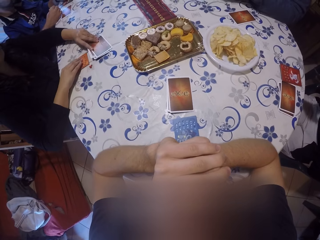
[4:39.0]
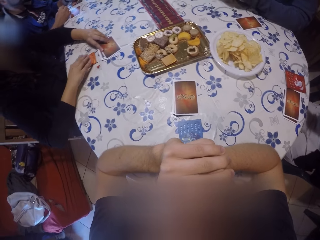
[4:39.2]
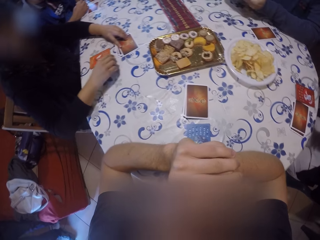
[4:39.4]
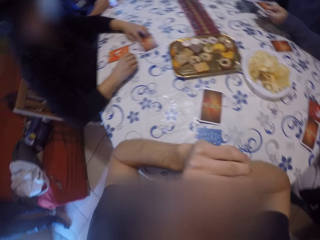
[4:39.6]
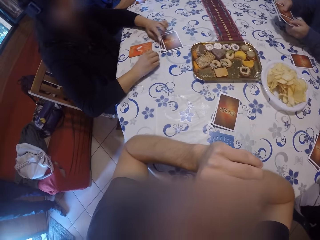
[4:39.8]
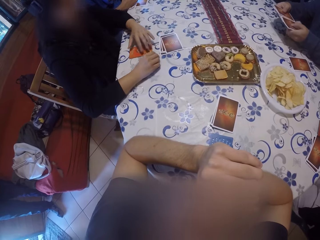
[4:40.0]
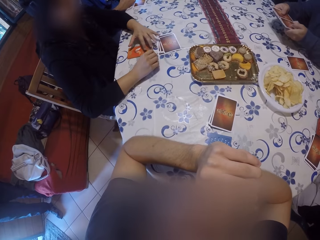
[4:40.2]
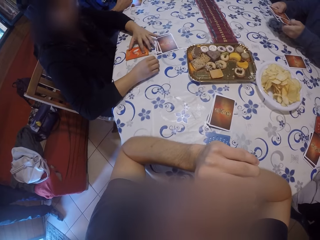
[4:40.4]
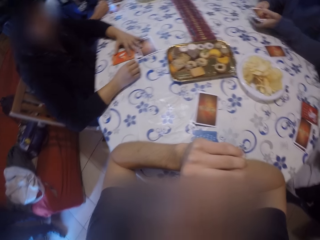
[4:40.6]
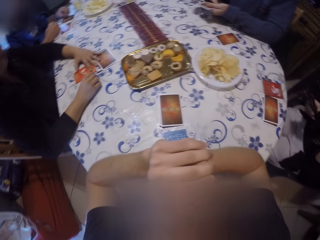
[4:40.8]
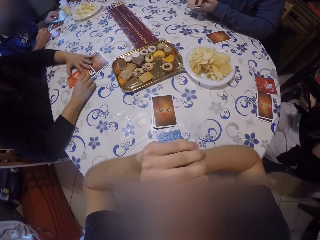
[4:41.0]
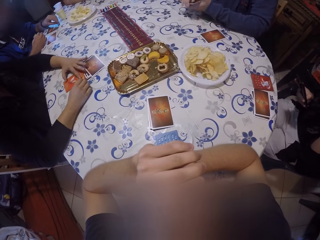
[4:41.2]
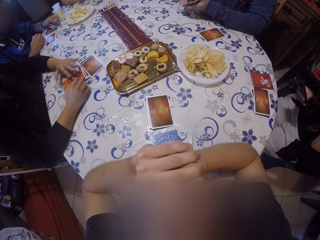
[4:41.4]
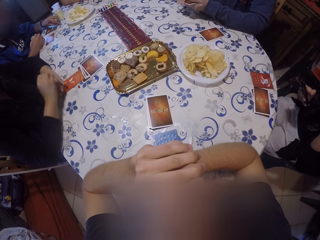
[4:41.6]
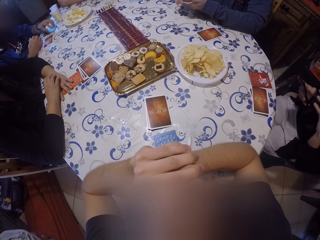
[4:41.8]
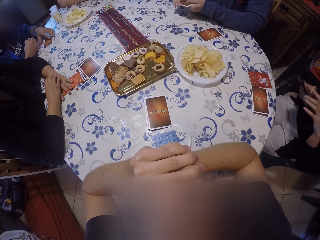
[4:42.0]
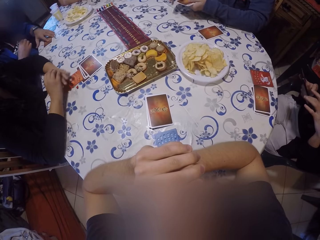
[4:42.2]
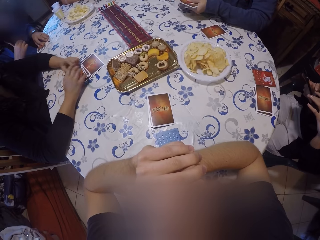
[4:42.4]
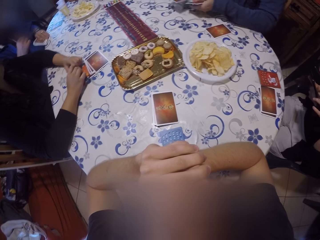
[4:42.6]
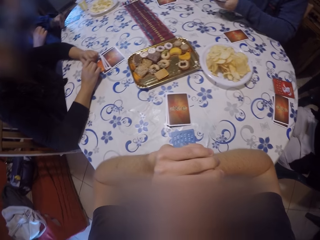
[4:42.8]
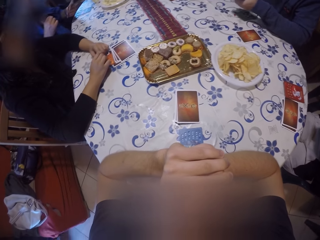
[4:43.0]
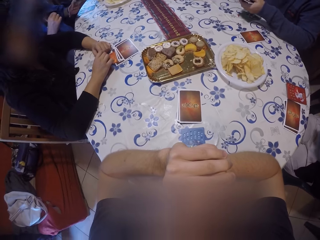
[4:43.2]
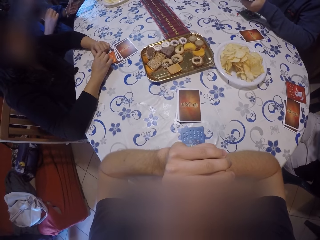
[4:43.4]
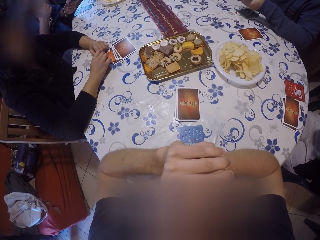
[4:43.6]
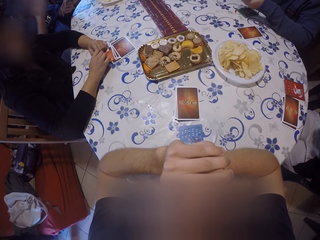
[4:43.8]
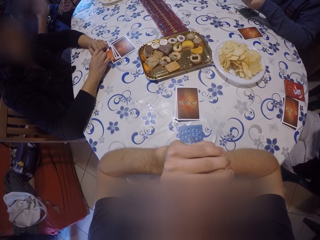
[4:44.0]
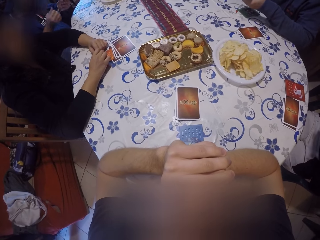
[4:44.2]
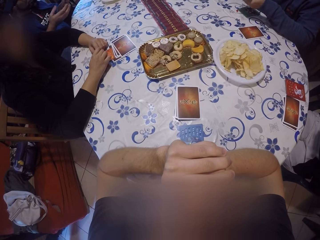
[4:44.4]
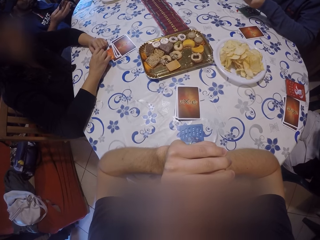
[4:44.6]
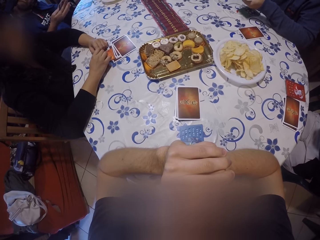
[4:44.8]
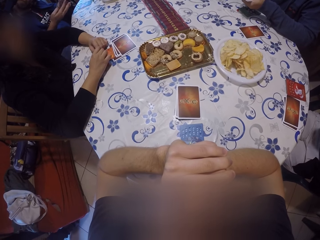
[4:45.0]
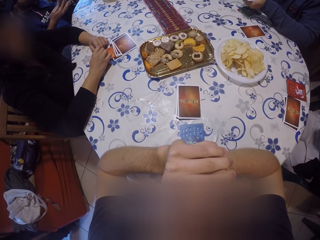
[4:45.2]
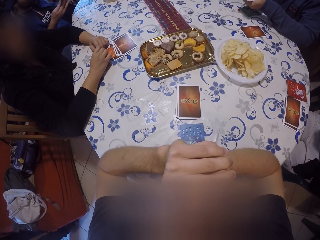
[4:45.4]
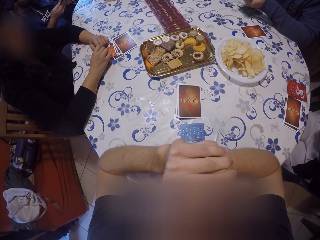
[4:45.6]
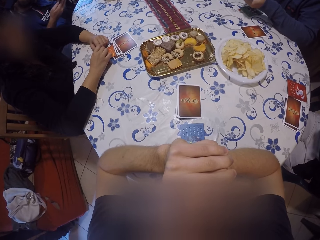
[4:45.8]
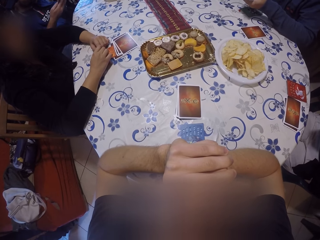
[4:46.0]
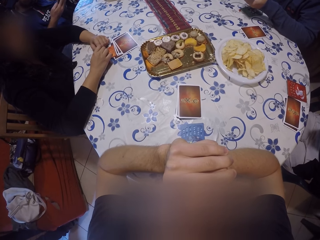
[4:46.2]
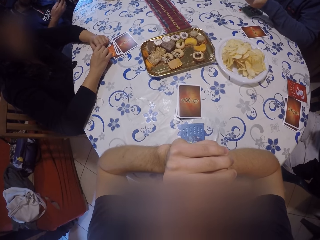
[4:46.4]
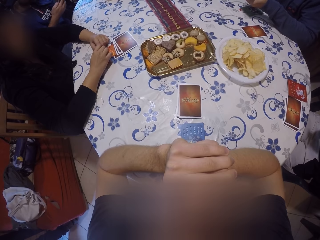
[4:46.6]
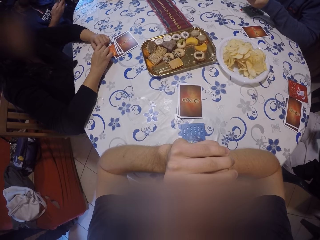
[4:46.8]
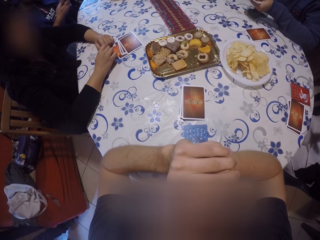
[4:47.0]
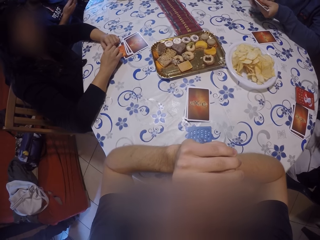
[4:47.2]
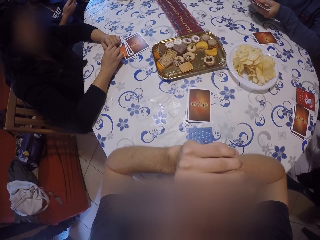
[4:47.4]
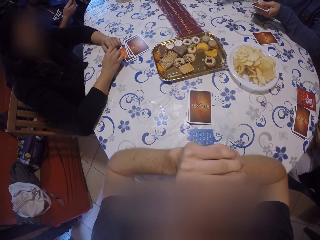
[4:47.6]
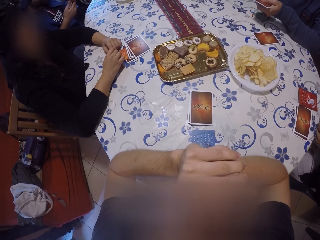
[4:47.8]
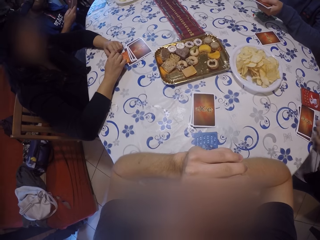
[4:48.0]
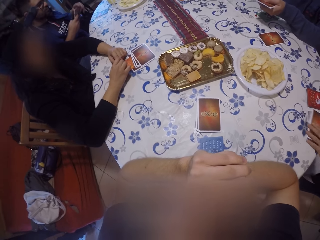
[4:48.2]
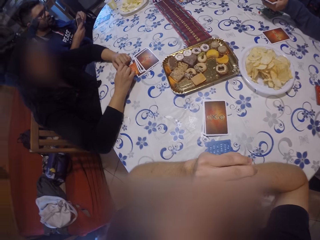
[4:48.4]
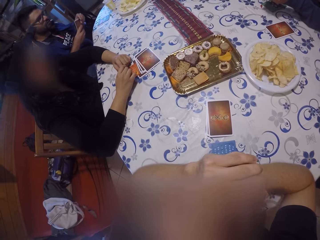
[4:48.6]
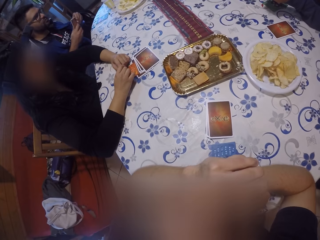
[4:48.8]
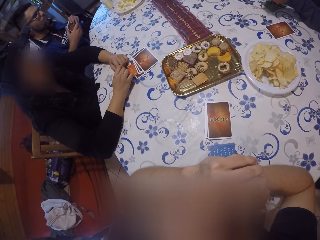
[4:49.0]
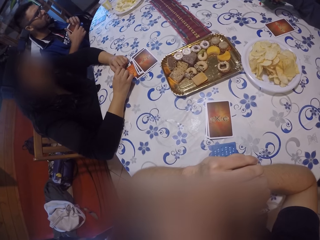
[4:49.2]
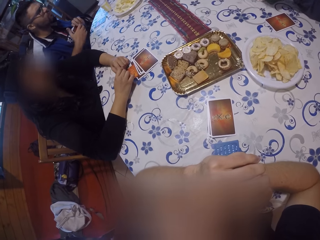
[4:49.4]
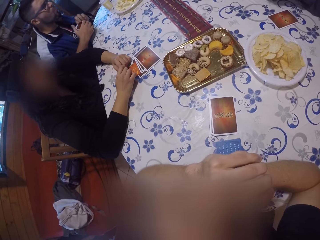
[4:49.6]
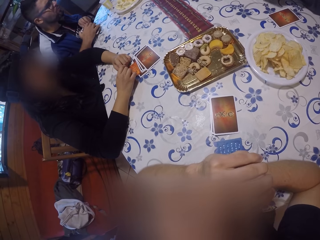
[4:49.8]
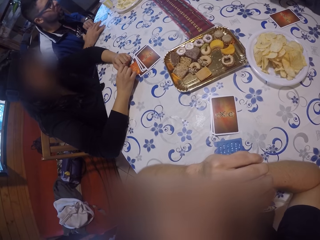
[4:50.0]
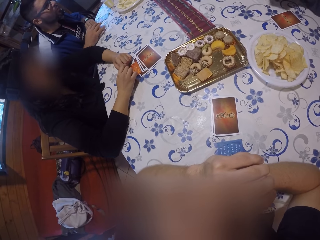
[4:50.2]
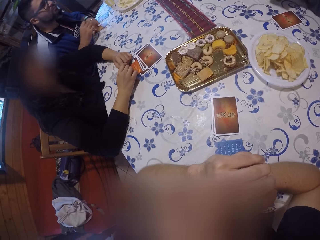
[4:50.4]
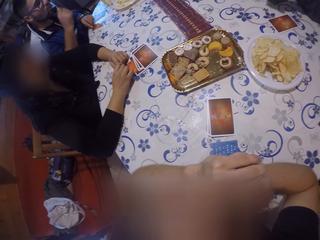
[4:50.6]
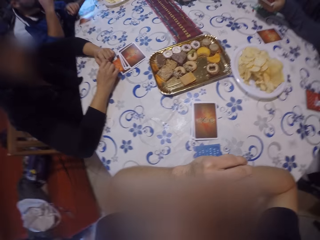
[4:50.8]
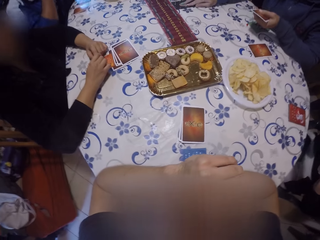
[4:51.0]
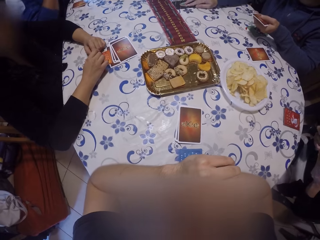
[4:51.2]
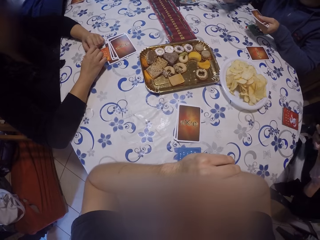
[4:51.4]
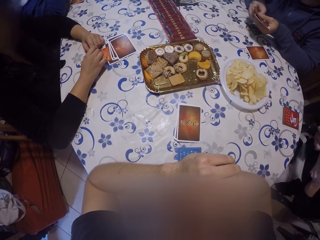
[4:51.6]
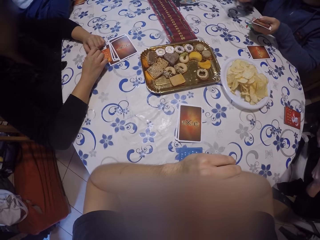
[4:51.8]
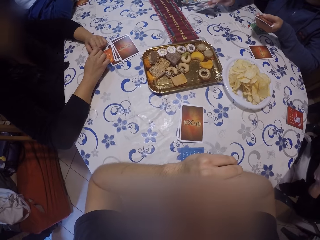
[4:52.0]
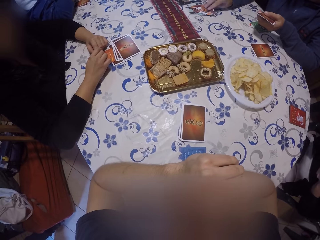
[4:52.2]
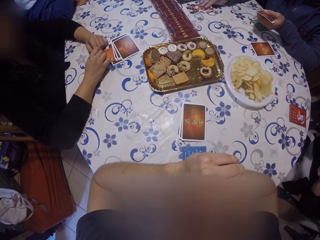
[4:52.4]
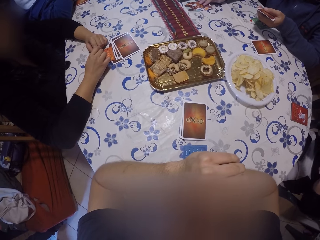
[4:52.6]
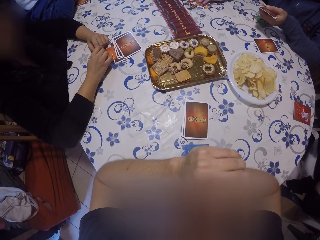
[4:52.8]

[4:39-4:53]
A person touches a card. The woman picks a set of cards from the table with her left hand. Another person looks at his cards. The man drops the set of cards in his hands on the table.

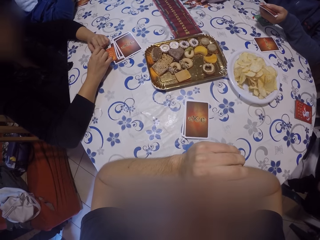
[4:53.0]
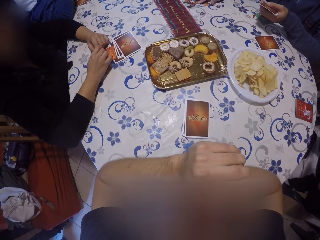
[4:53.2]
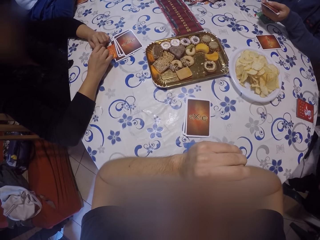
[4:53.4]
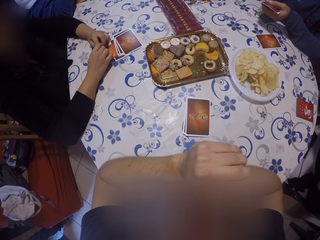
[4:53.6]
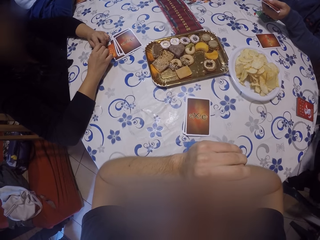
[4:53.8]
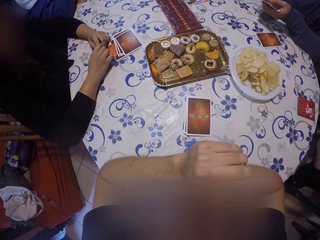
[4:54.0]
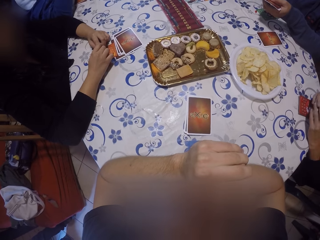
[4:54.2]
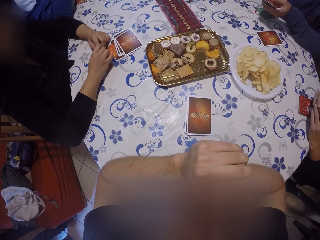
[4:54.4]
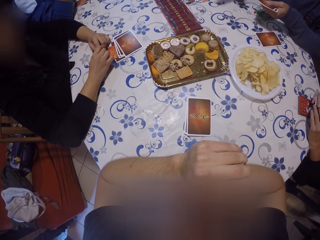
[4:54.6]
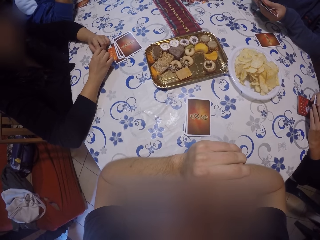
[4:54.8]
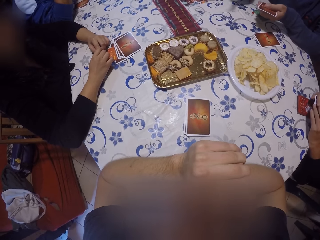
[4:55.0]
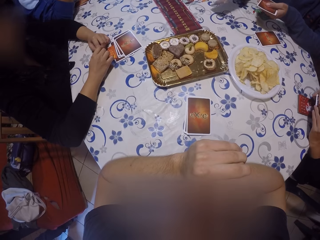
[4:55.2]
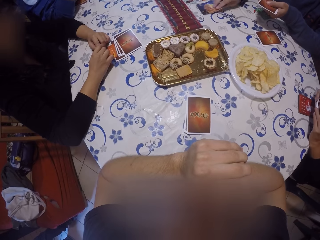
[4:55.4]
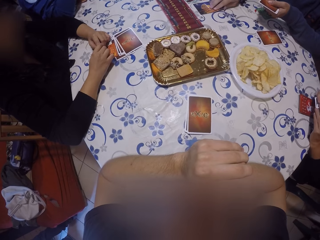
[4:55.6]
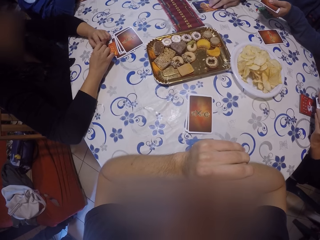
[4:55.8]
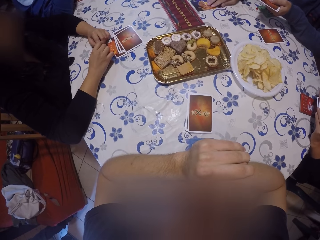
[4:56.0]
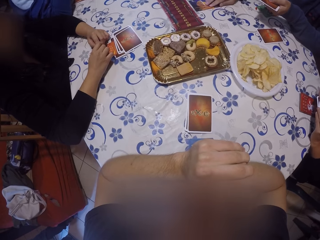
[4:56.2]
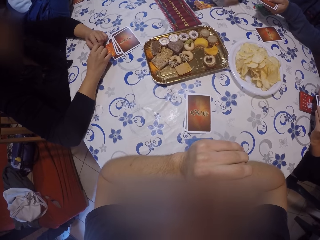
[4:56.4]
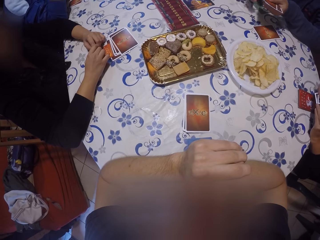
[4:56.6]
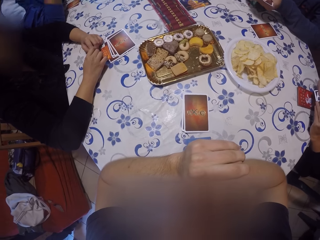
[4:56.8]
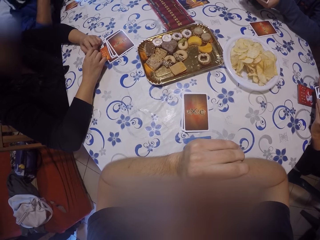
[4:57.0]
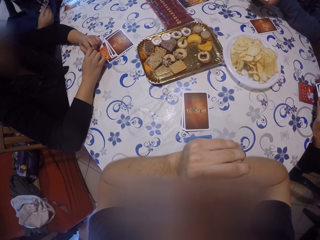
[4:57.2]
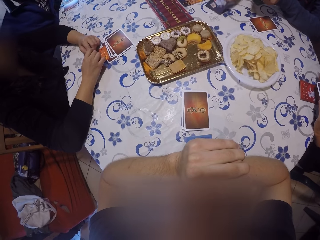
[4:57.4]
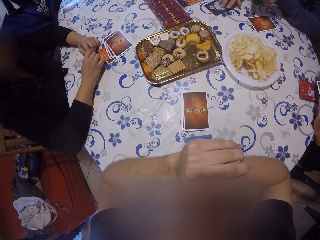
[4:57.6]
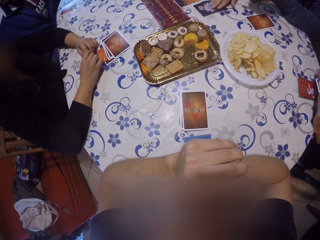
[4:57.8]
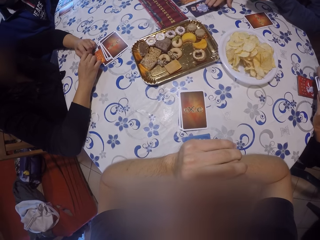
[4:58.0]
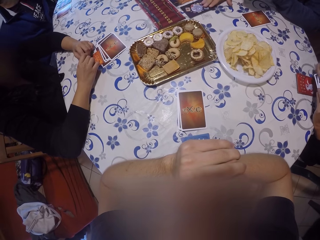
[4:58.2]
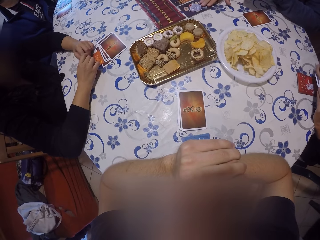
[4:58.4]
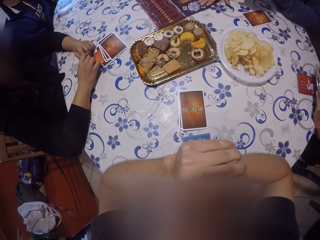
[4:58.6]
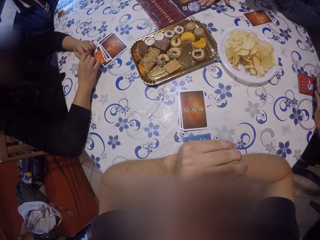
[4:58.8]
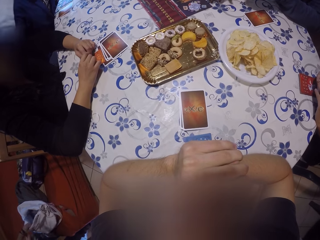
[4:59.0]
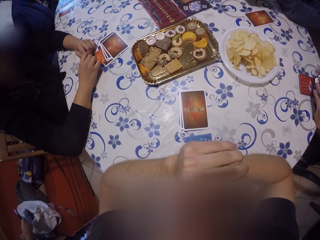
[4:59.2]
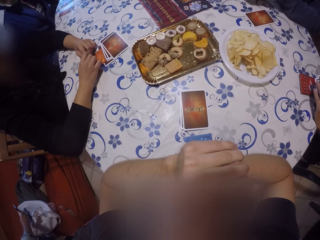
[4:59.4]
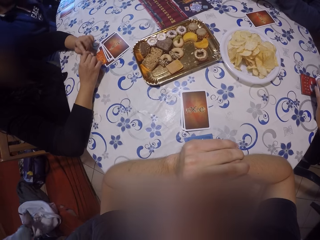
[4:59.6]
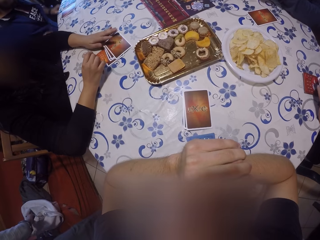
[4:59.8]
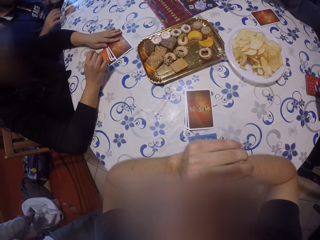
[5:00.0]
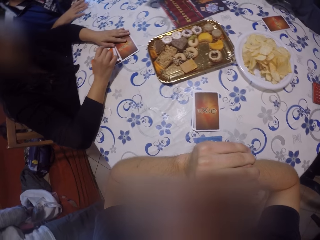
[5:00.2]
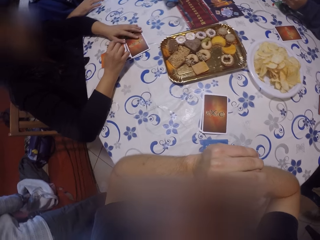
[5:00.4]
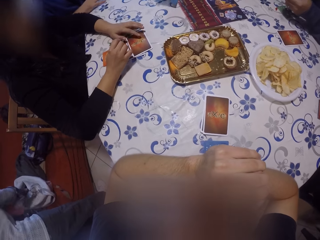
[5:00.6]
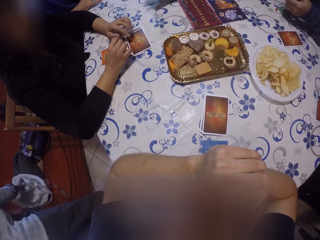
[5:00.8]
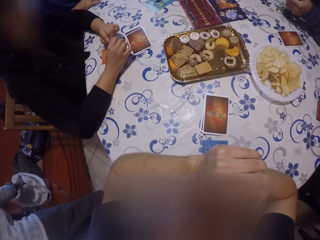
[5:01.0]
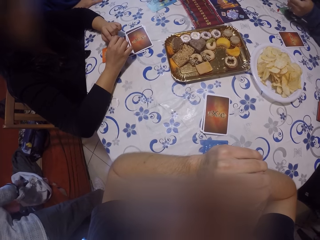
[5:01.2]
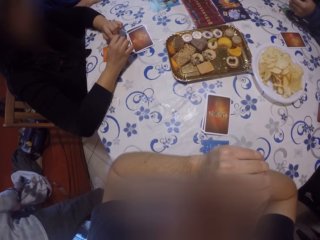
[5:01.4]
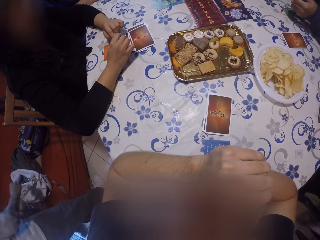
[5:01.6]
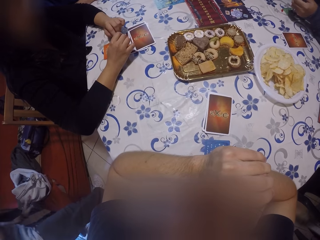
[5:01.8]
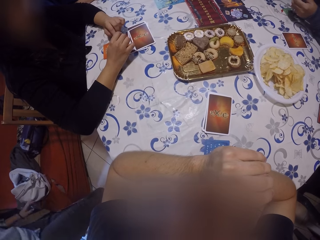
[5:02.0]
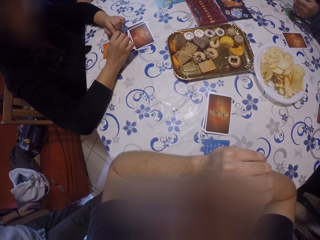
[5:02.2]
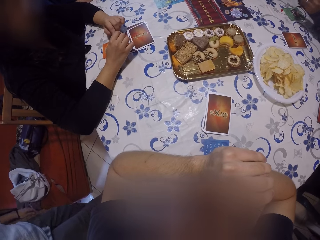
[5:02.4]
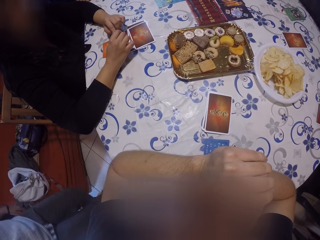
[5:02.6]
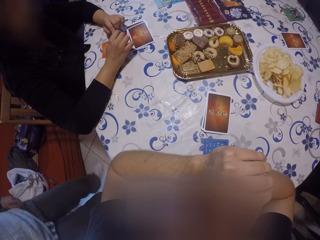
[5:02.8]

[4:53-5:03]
The camera wearer looks at the card game. The woman holds the set of cards in both hands.
